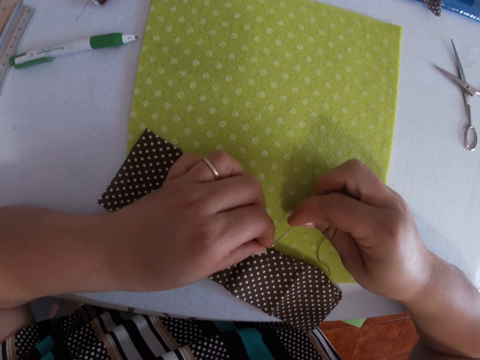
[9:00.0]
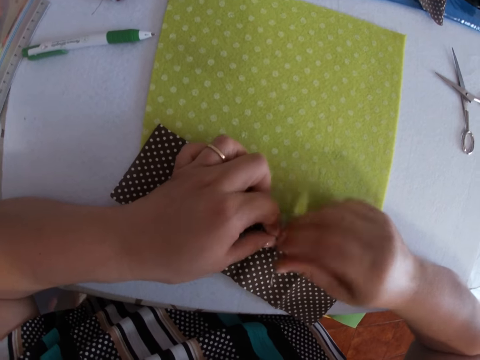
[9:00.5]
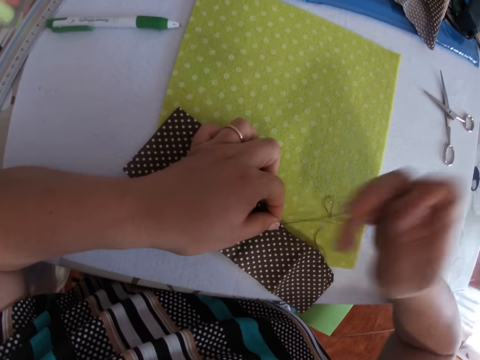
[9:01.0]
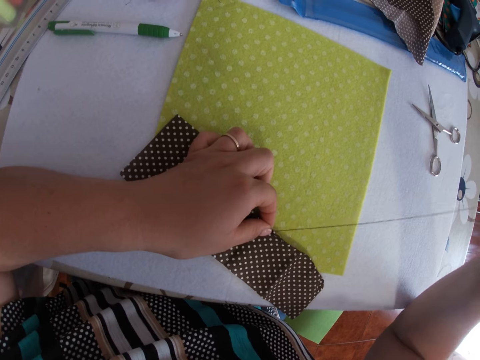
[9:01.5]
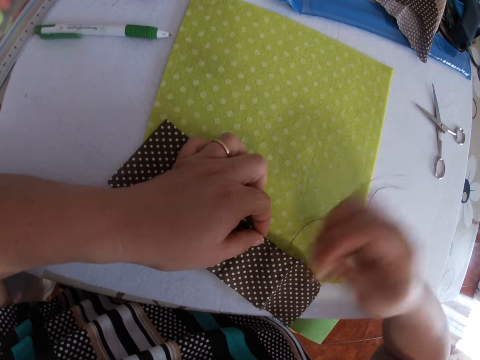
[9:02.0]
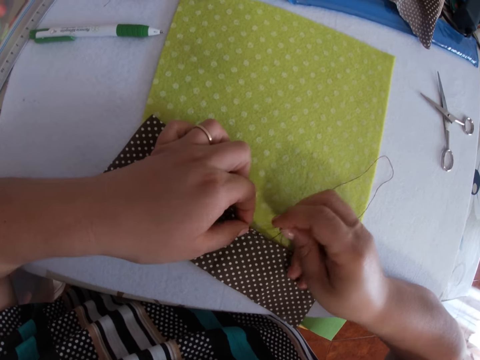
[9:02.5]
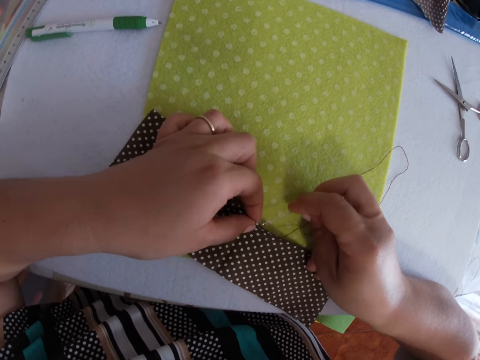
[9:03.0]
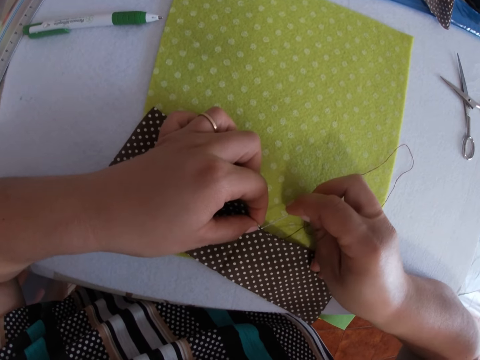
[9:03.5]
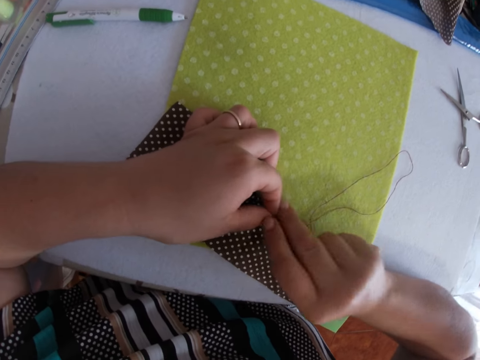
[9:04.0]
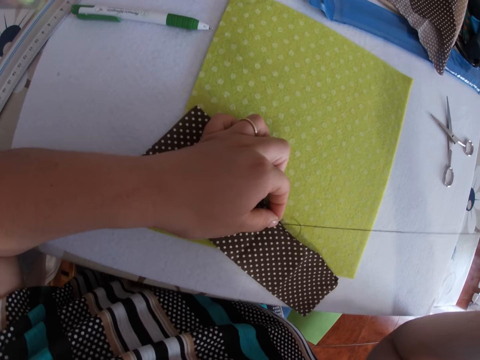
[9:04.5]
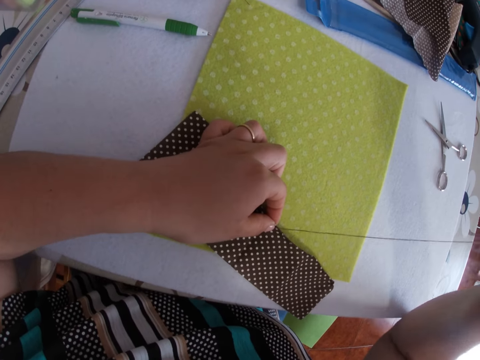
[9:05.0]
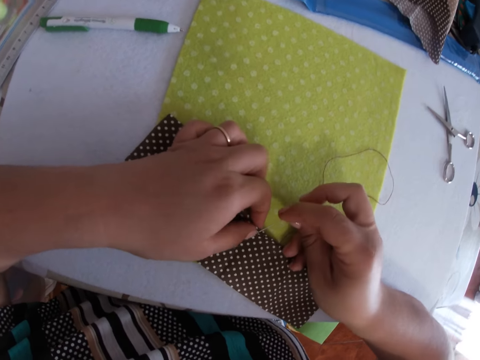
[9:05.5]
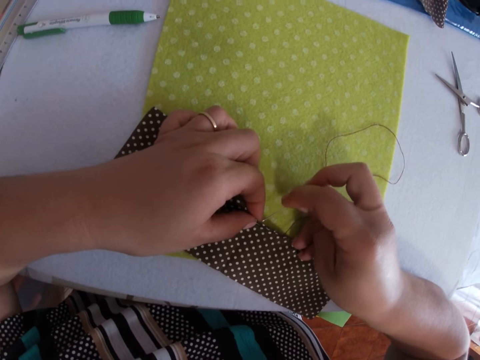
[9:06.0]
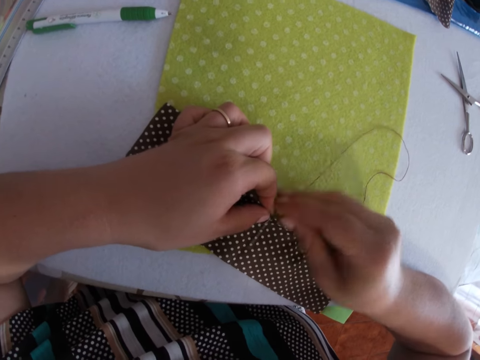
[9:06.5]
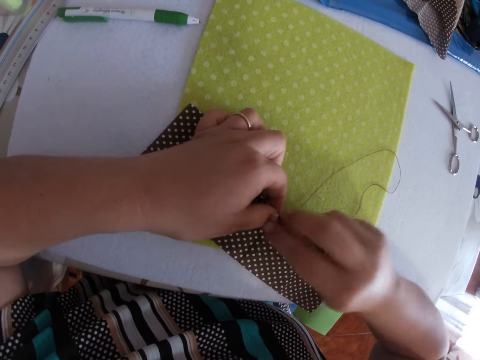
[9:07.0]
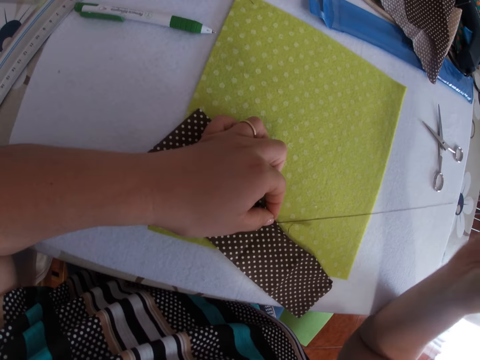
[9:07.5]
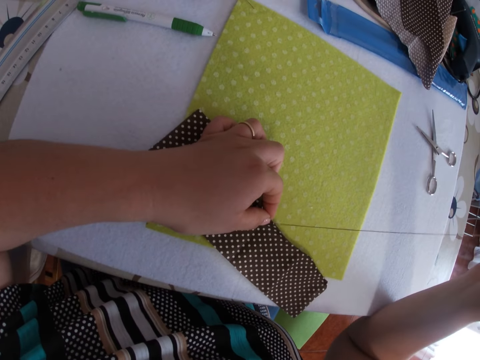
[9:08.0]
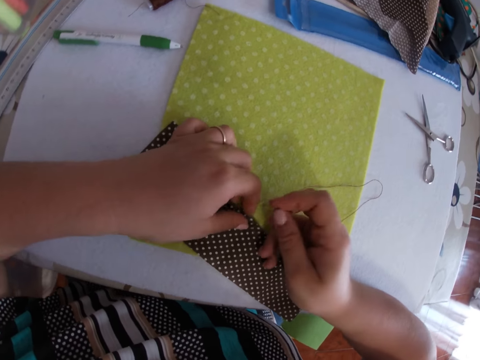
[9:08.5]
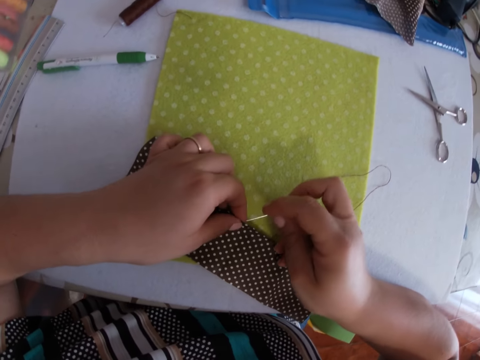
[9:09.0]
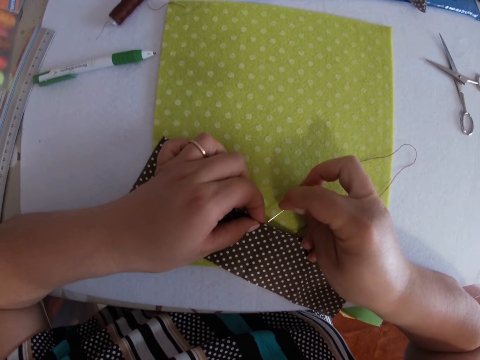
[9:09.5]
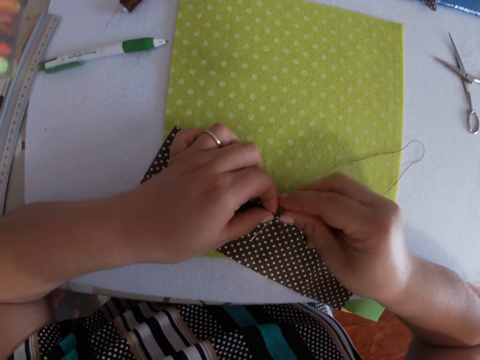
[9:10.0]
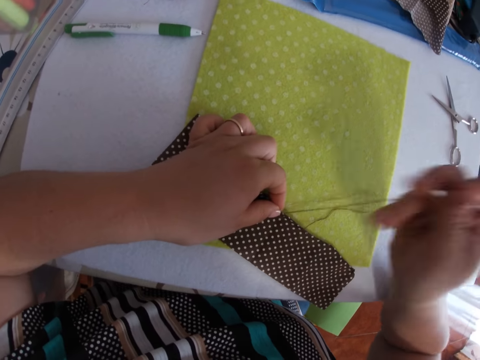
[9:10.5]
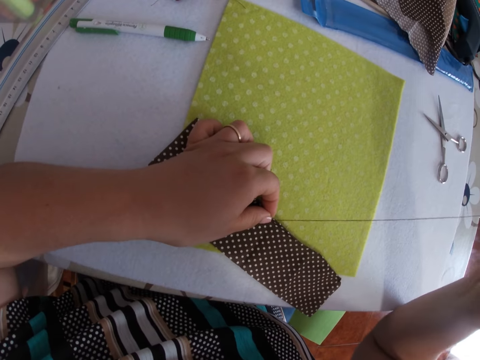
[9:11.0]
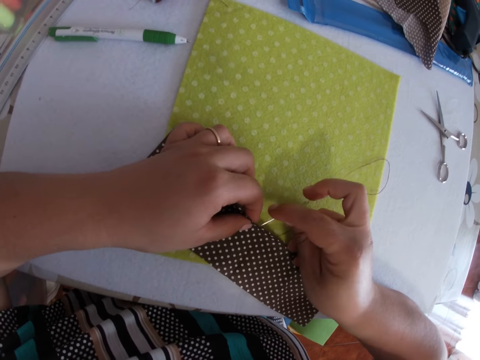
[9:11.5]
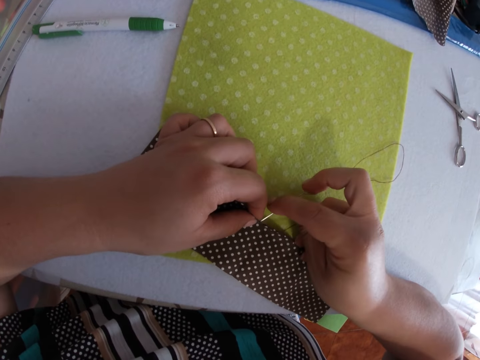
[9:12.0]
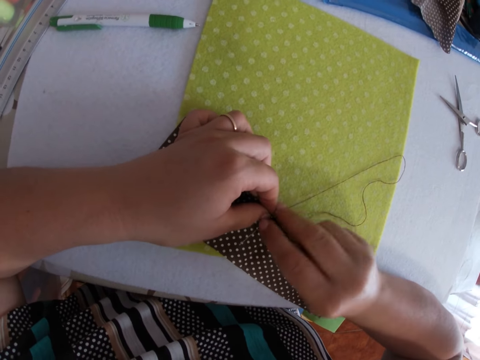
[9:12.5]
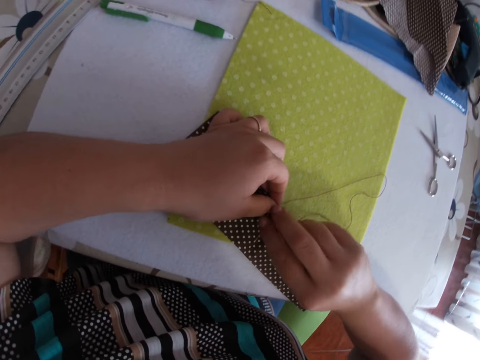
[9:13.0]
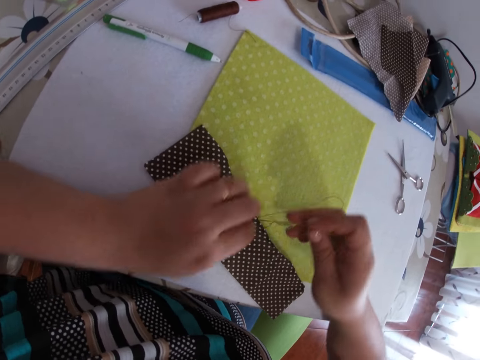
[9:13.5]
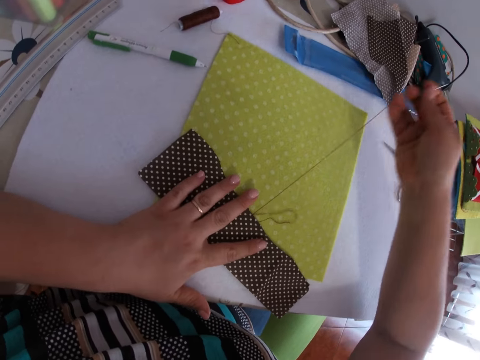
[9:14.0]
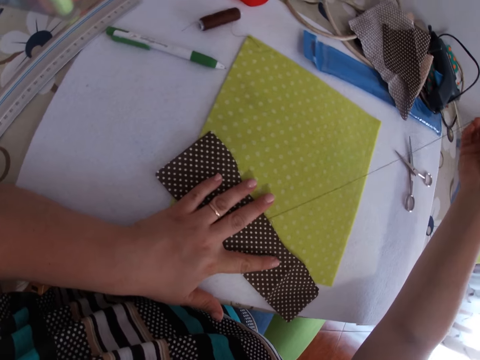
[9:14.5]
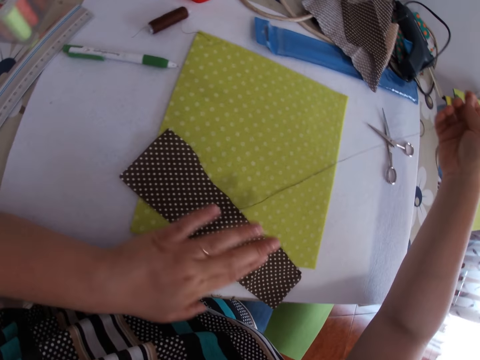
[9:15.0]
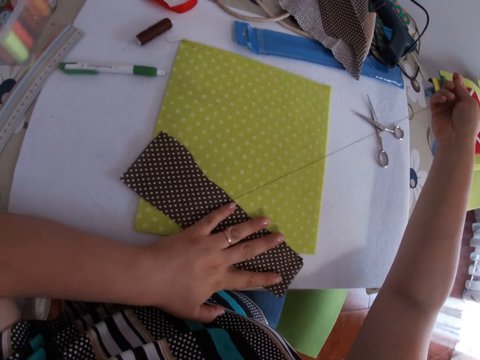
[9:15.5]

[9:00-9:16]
The camera wearer pierces a cloth with a needle. They pull the thread. They pierce the cloth with the needle. They pull the thread. They pierce the cloth with the needle. They pull the thread. They pierce the cloth with the needle. They pull the thread. They pierce the cloth with the needle. They pull the thread.

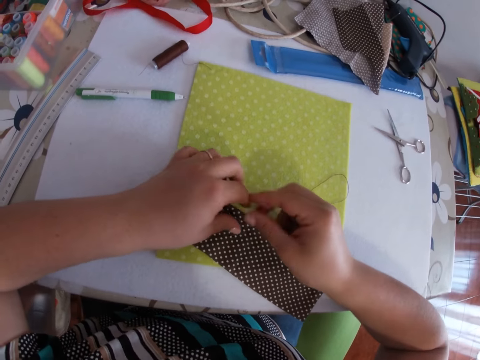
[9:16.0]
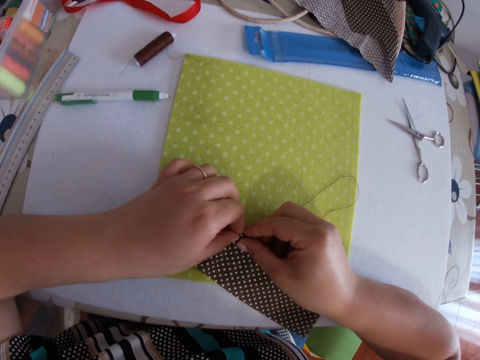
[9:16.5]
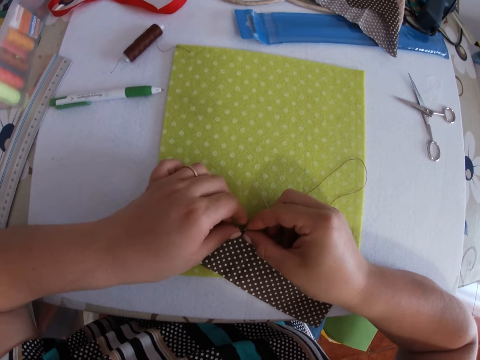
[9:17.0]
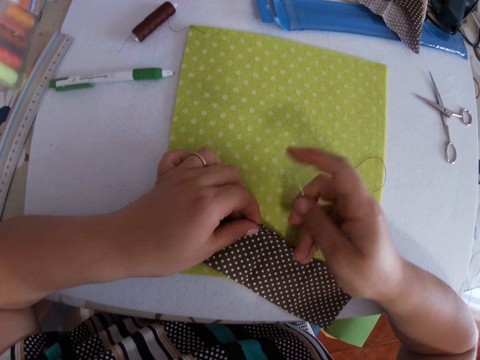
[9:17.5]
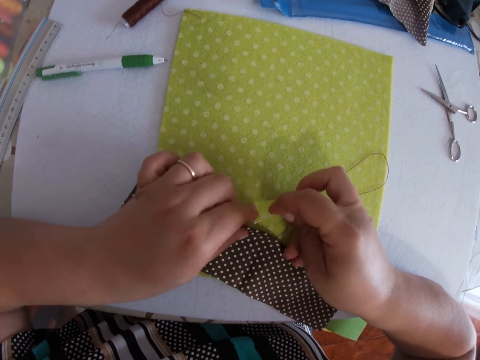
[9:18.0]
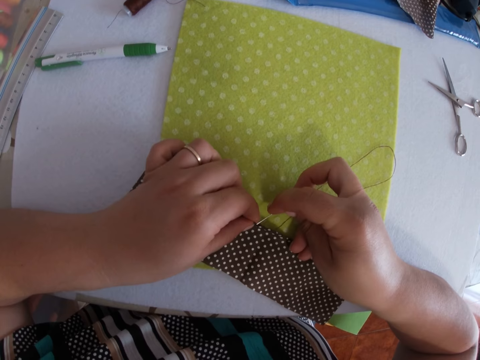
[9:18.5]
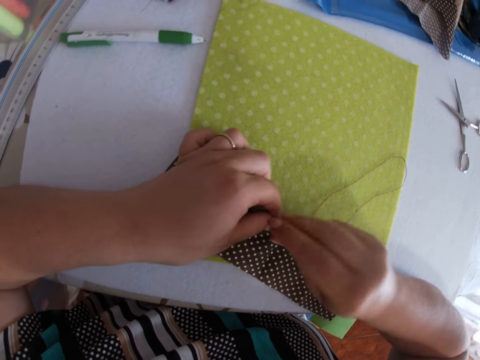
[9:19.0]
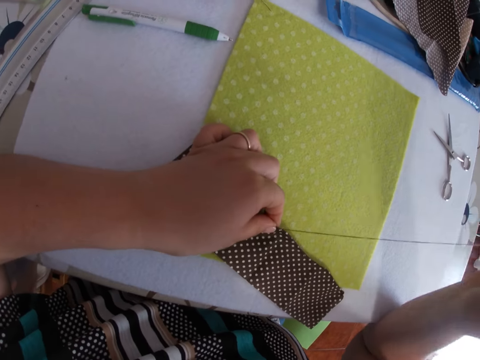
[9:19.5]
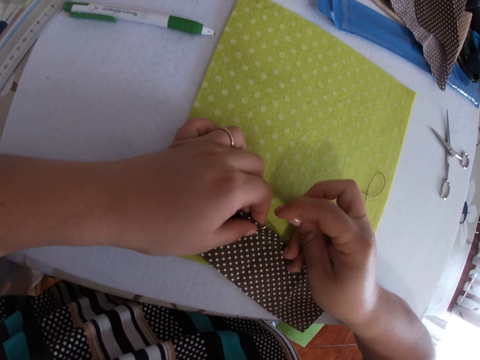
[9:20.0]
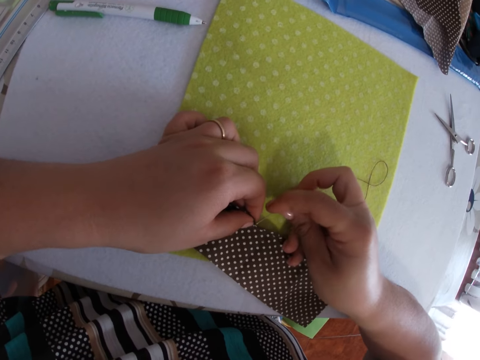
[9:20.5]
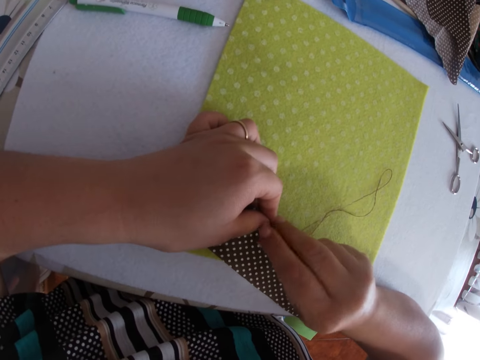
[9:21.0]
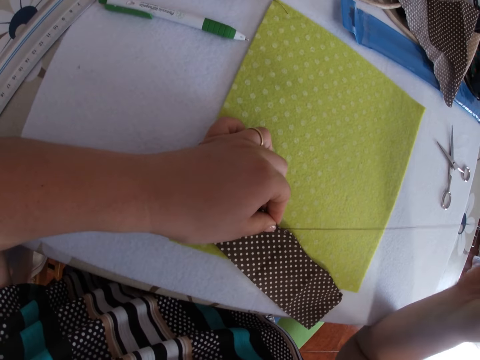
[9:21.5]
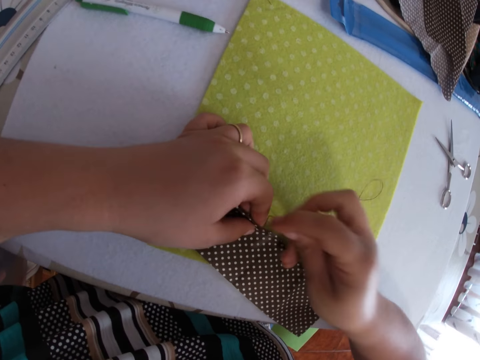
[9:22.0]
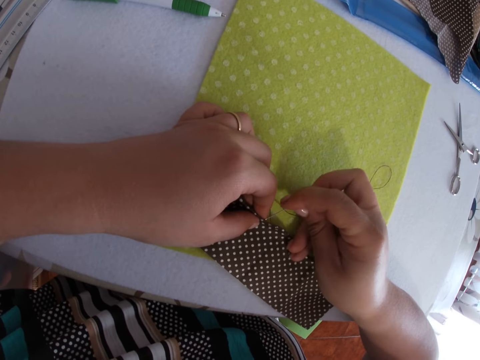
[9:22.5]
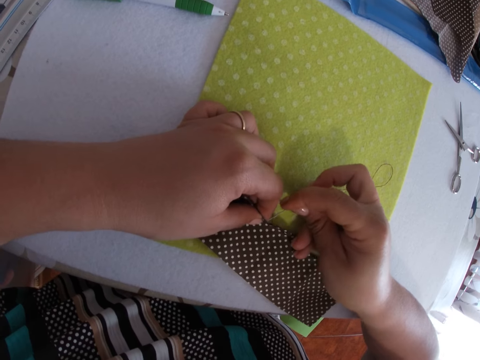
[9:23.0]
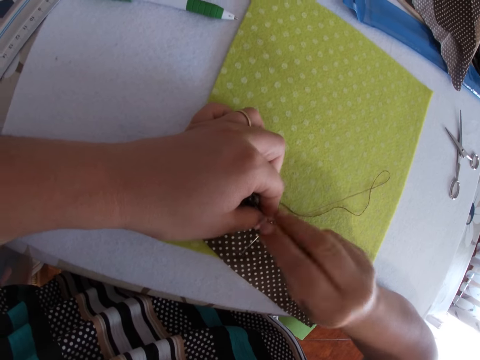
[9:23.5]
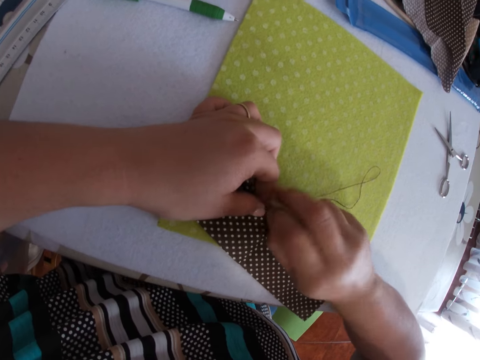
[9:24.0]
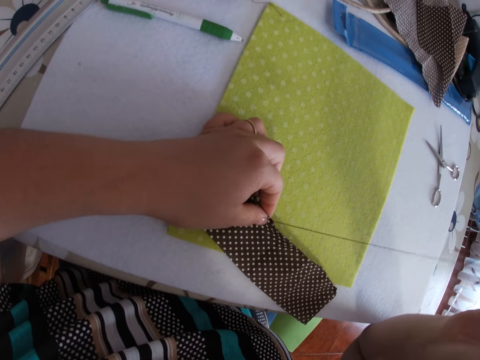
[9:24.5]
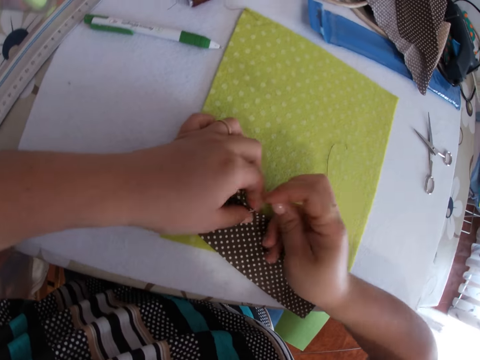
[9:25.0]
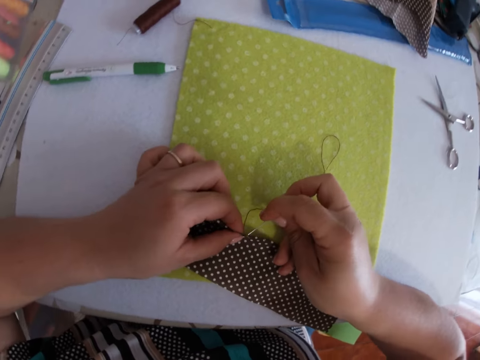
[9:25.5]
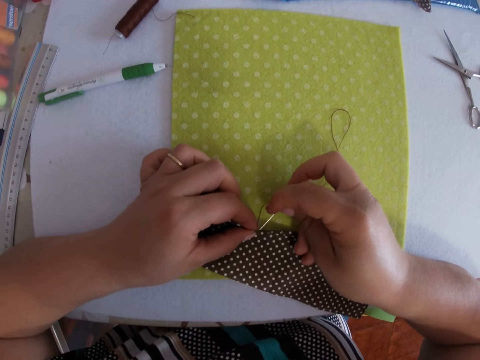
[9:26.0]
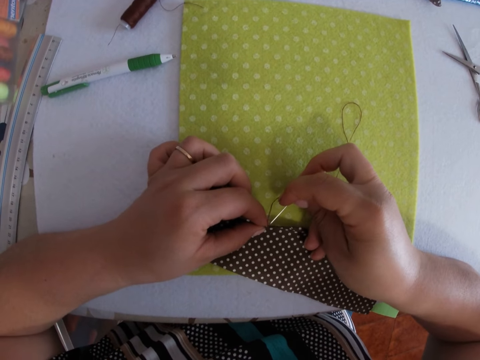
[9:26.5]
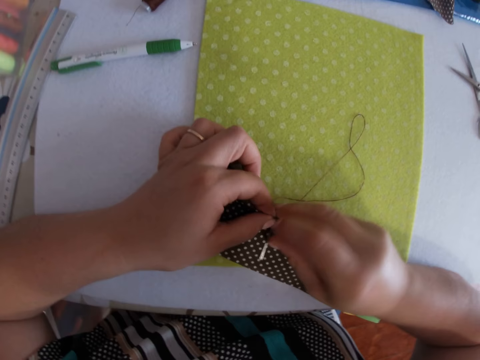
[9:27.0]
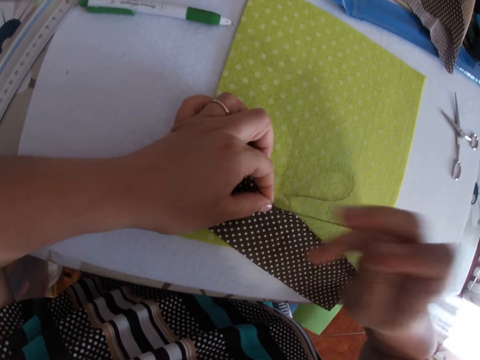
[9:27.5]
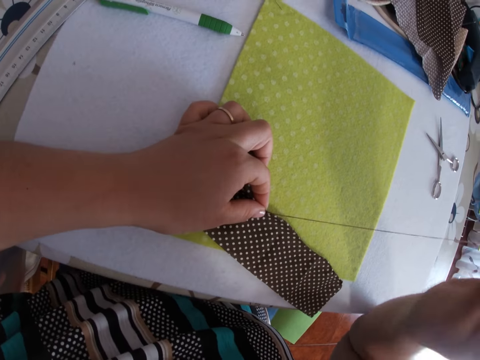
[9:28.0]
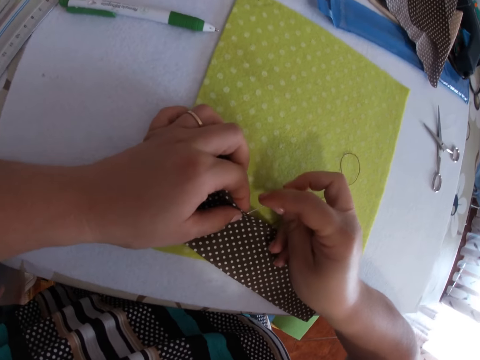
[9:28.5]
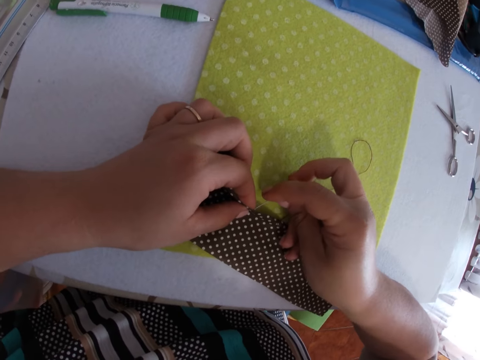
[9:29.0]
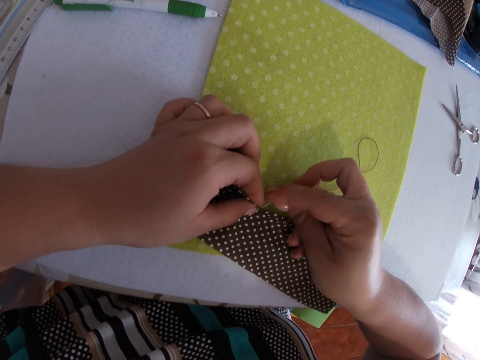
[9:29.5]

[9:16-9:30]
The camera wearer holds the fabric and knits the fabric.
